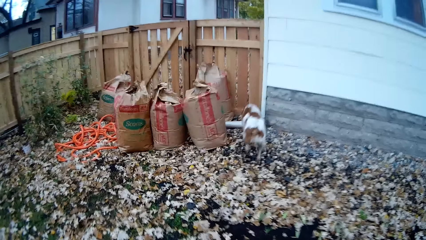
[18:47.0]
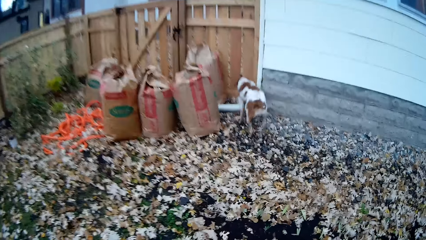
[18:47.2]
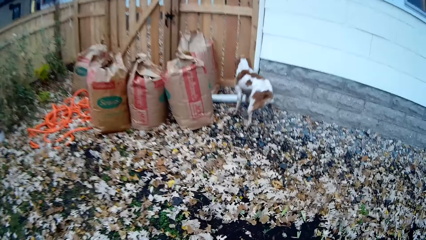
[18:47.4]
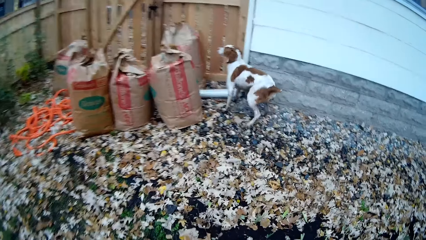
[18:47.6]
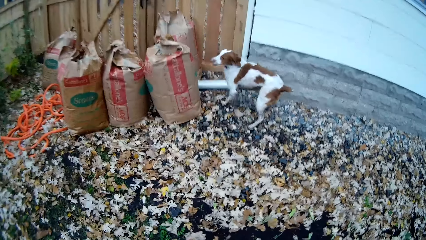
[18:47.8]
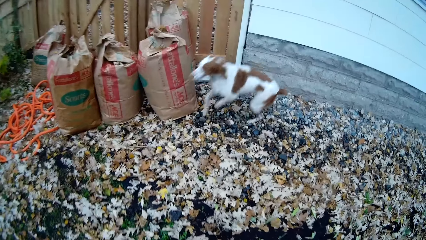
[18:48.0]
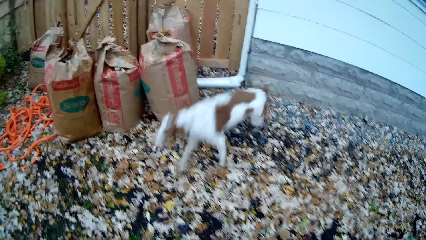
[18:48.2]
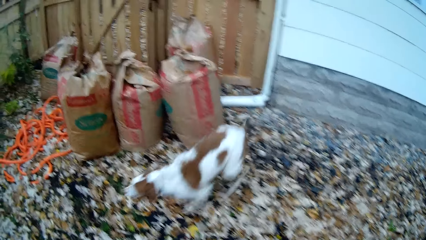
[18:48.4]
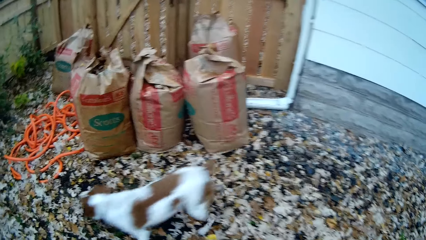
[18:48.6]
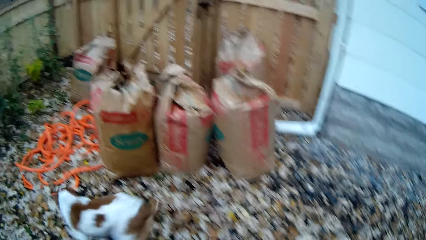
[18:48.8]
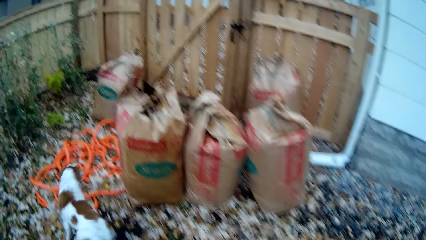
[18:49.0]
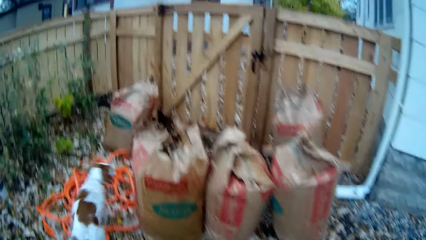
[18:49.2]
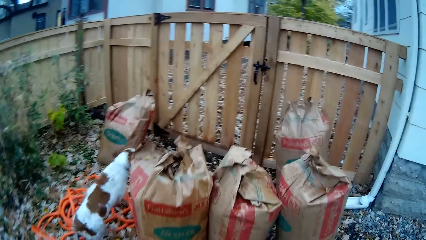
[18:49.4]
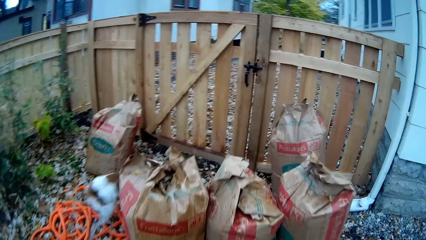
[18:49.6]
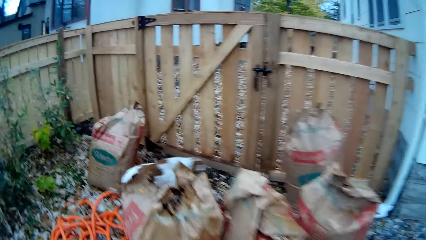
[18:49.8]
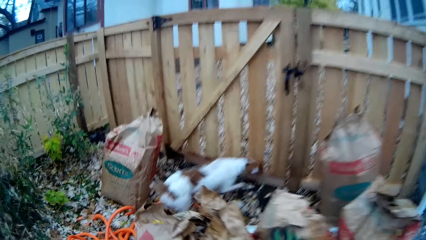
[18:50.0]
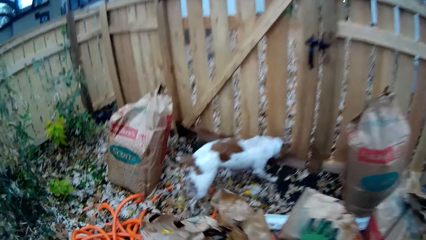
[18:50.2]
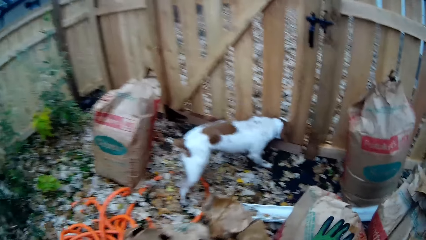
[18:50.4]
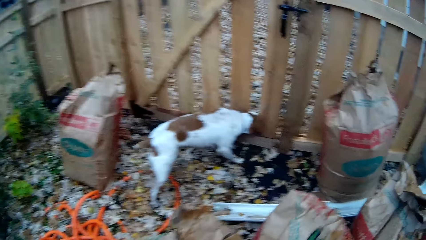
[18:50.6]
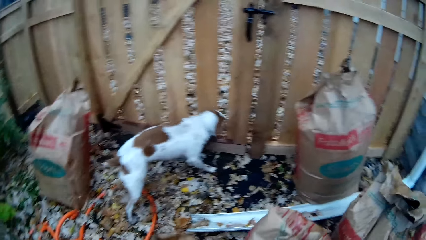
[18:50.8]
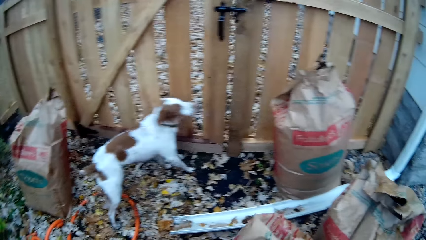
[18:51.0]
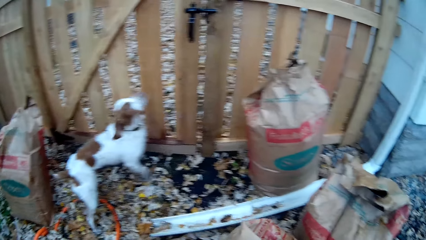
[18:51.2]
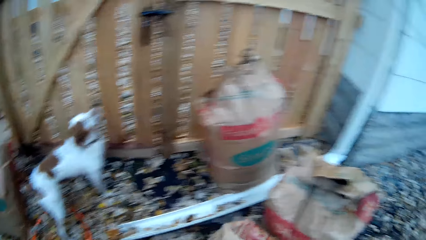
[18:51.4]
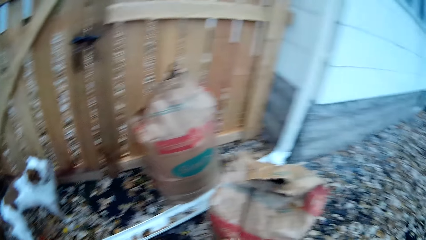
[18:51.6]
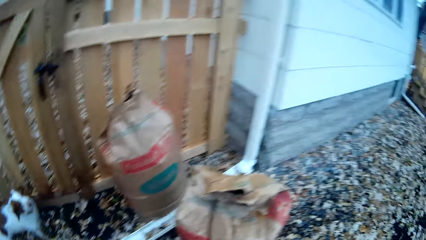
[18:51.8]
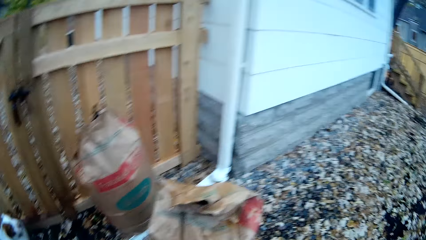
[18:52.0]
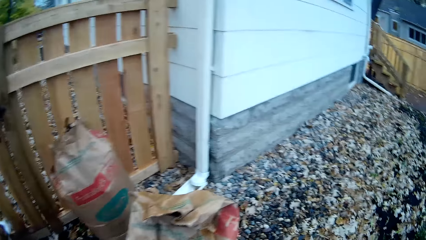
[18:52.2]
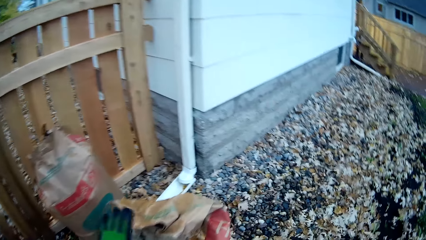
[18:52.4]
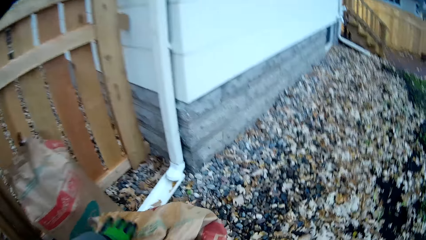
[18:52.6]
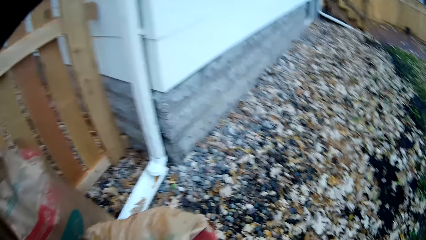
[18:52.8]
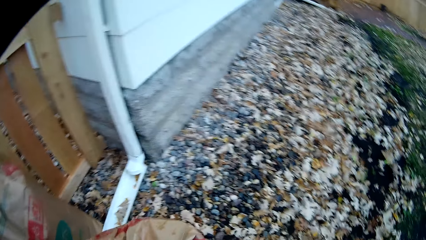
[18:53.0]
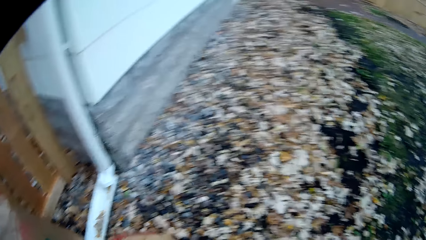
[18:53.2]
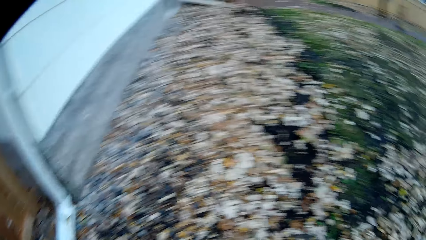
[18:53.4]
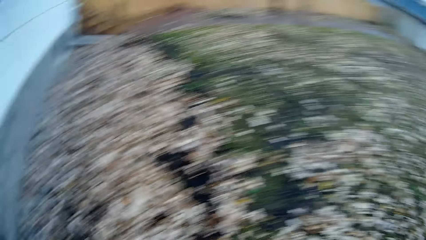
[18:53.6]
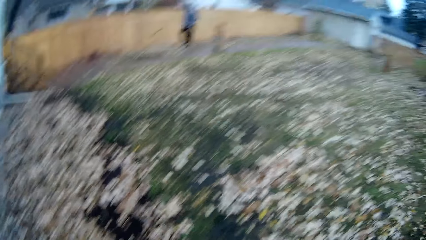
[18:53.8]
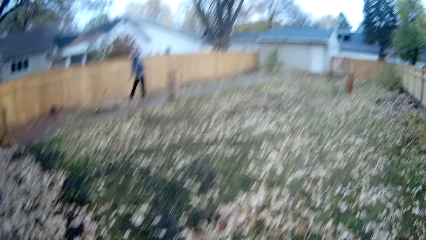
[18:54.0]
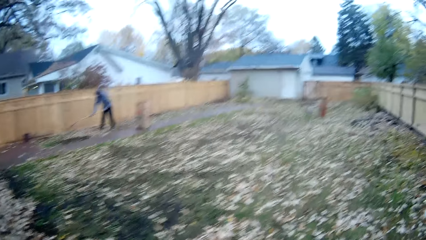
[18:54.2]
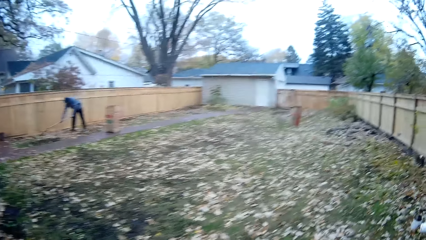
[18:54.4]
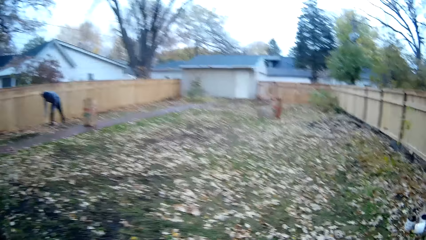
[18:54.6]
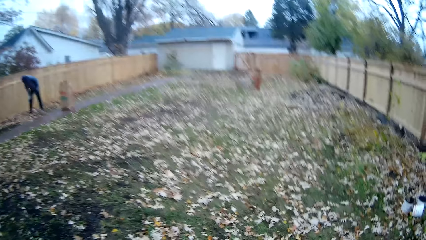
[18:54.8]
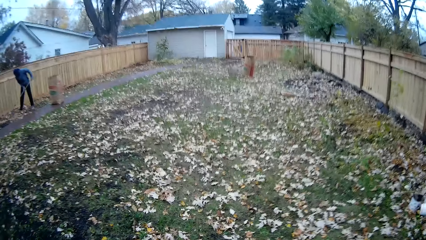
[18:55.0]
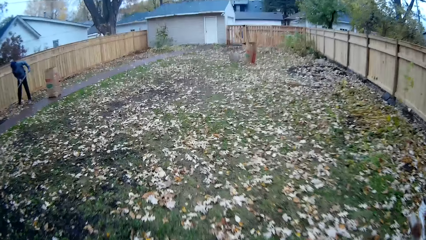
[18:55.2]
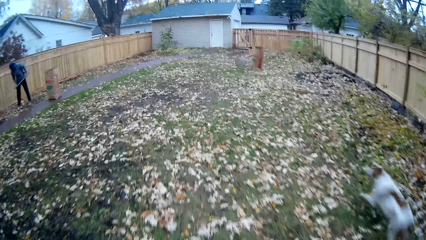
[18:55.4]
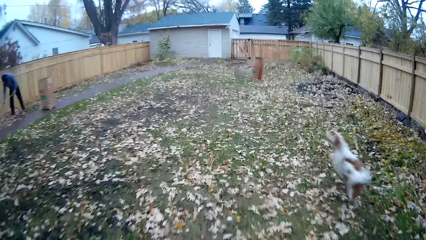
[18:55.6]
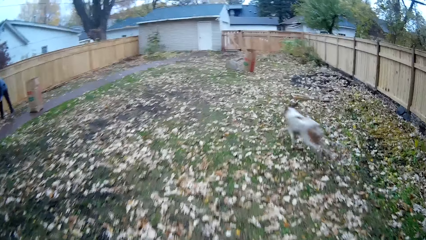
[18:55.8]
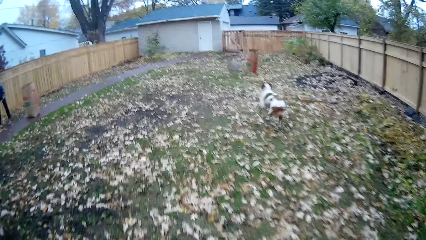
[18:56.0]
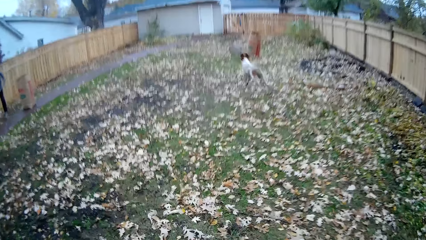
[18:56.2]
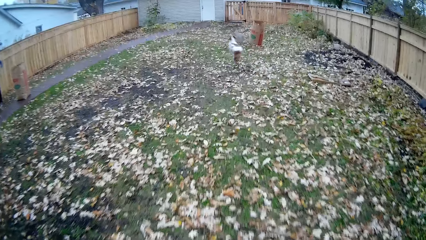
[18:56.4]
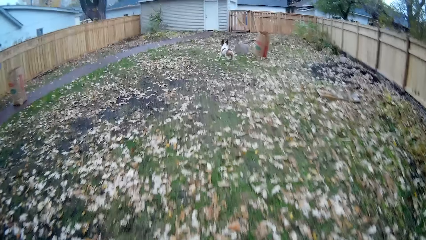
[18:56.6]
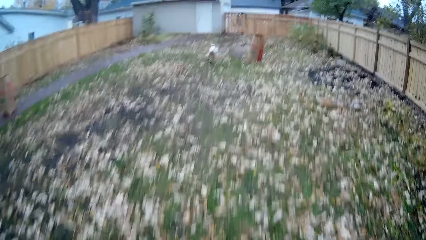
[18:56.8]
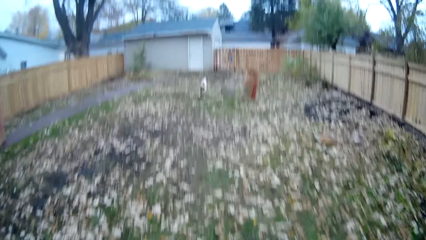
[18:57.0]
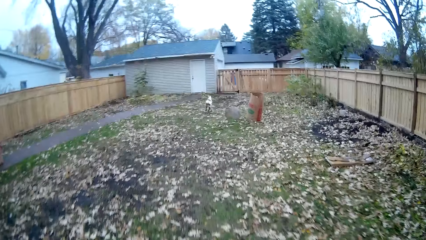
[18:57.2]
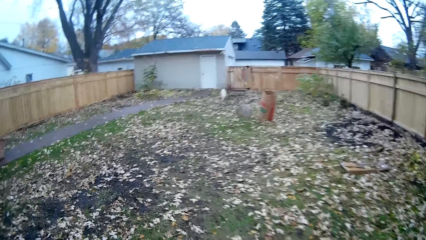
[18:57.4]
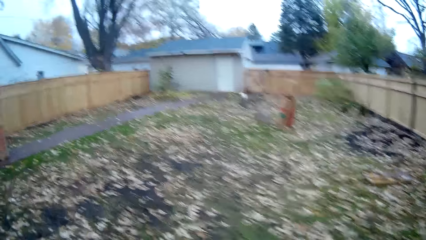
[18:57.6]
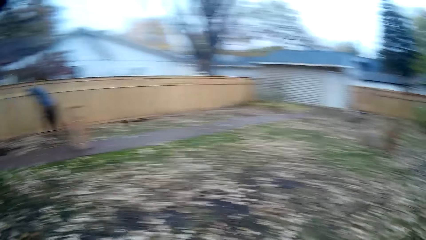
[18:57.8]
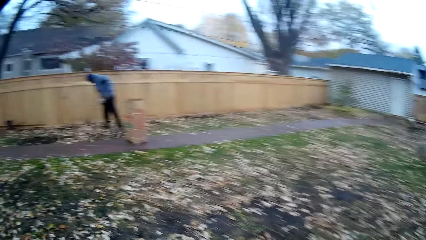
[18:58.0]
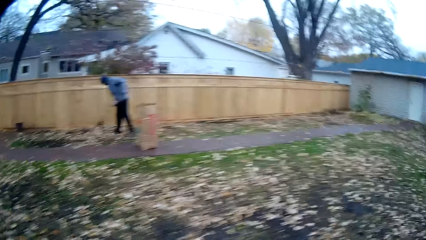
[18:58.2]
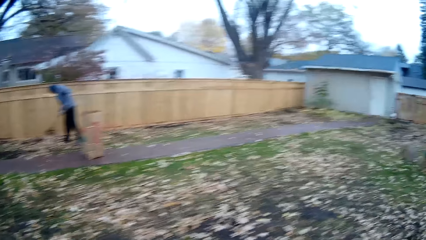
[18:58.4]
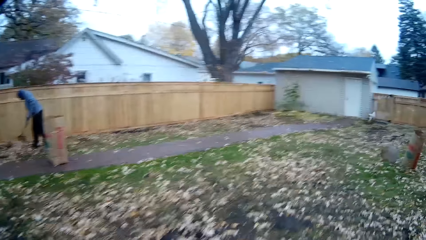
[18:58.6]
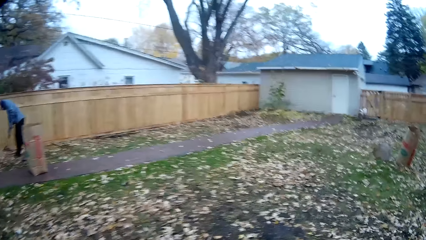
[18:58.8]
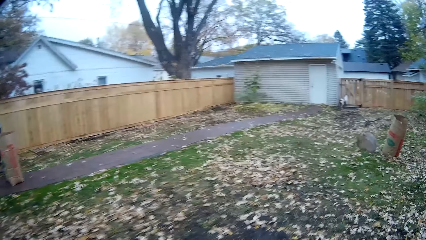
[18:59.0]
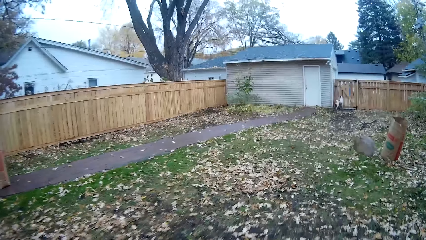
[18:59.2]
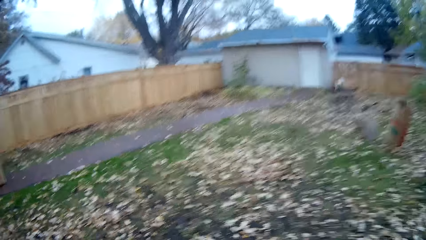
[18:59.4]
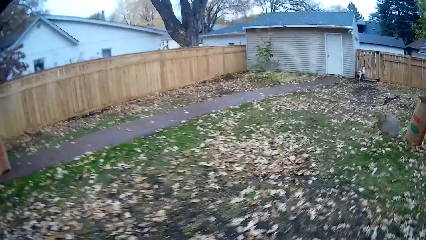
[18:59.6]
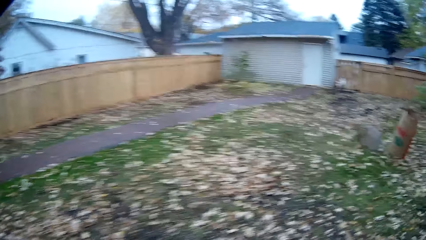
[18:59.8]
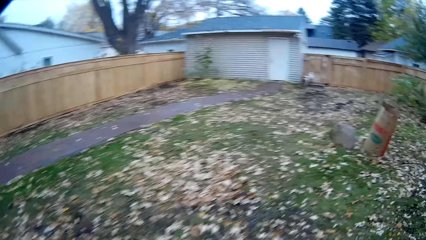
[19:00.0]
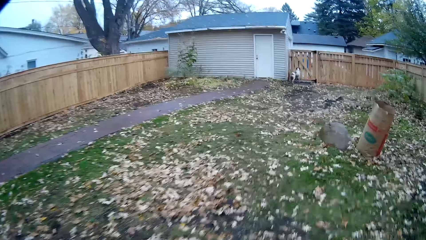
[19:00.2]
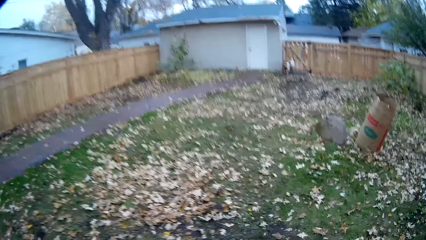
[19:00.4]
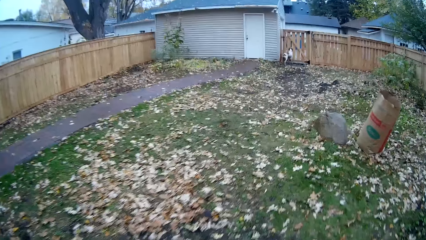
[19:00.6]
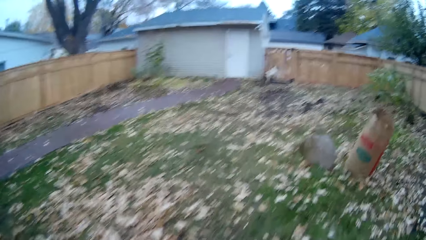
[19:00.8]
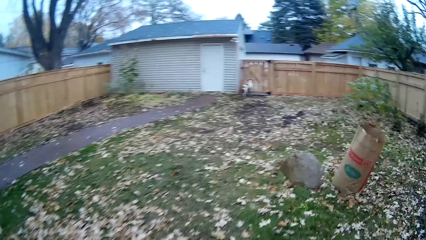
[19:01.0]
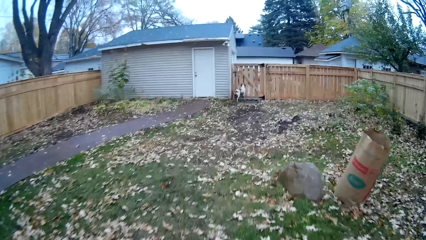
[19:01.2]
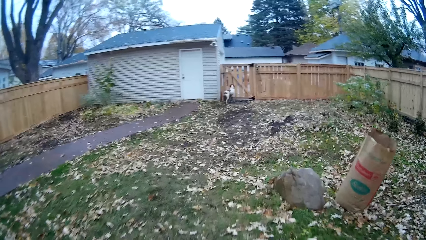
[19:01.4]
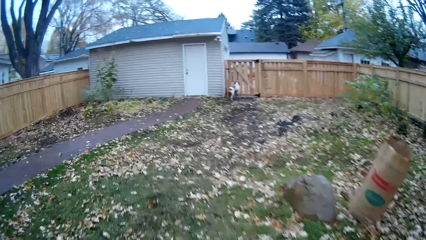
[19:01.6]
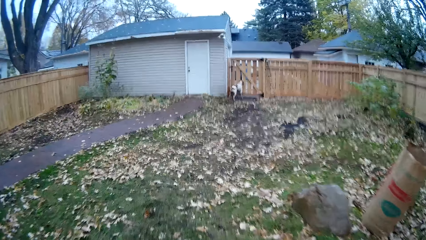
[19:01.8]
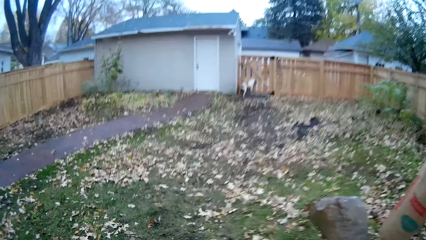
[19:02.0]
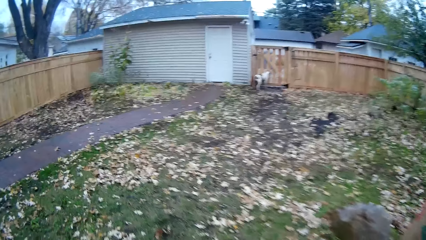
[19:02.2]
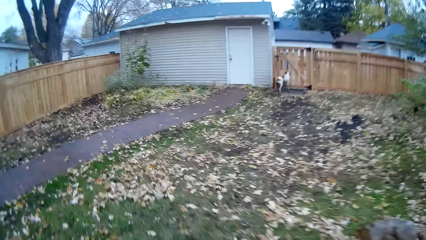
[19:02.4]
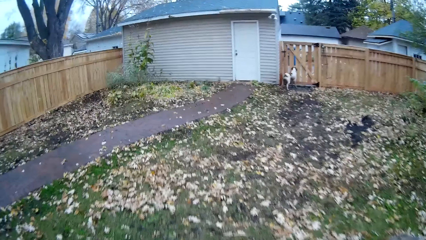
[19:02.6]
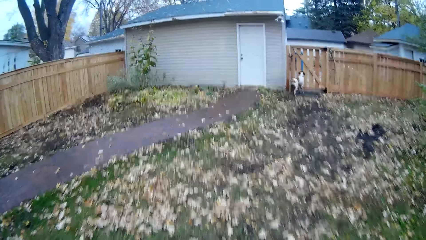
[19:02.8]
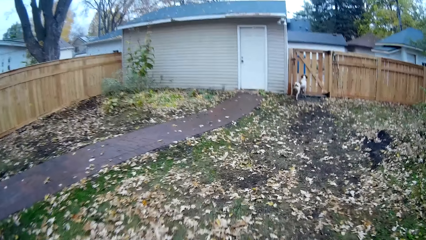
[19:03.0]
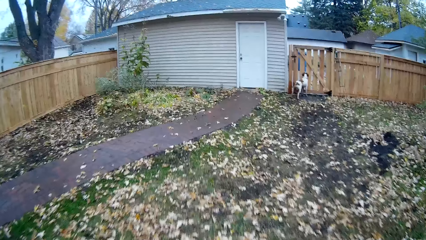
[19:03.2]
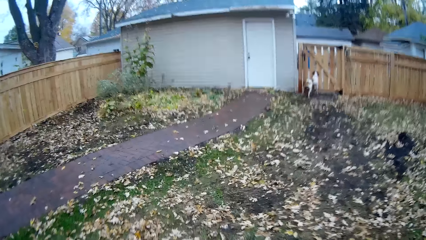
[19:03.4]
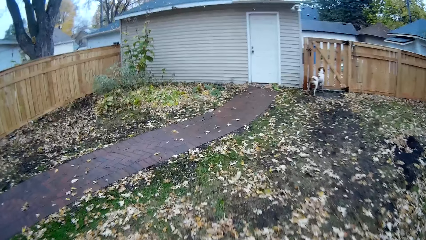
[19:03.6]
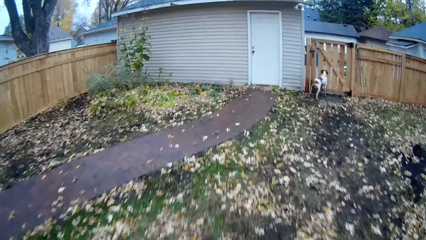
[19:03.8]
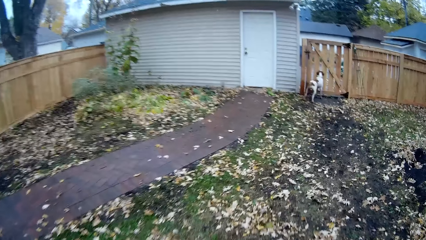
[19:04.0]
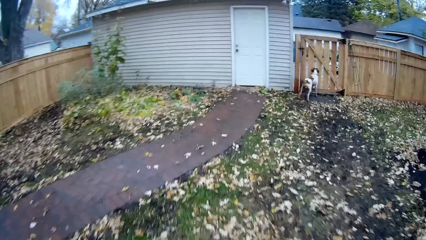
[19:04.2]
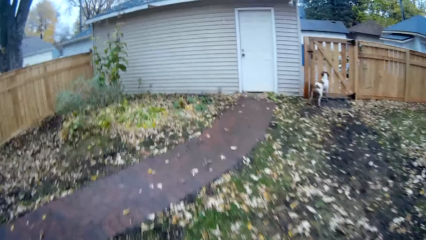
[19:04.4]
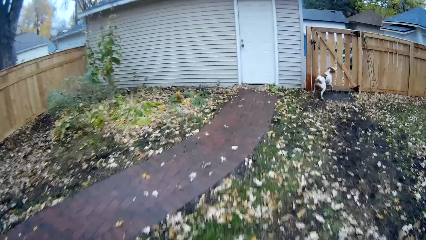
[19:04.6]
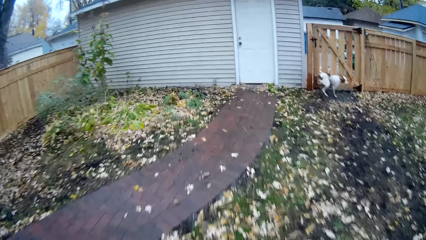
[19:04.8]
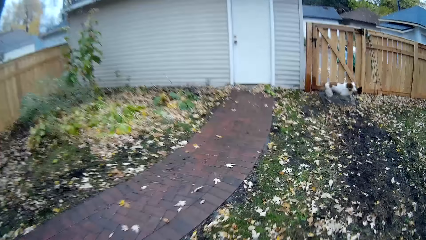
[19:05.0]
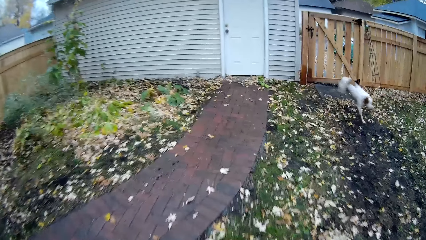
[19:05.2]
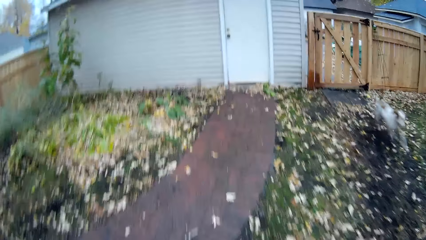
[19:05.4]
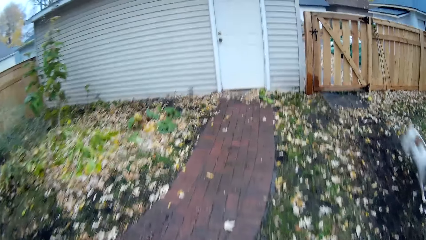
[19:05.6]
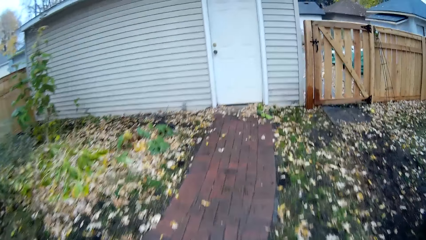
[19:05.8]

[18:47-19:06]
A dog walks around some waste sacks filled with dried grasses. The camera wearer looks around. He holds the head of a waste sack with his left hand. He walks around. The dog runs across the field within the compound. The man gathers some dried leaf with a rake. The camera wearer walks across the field to the entrance of the compound.
